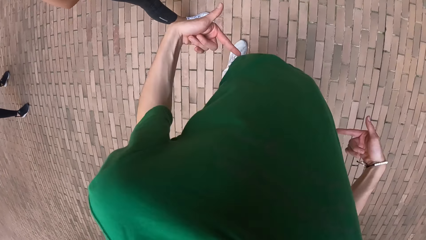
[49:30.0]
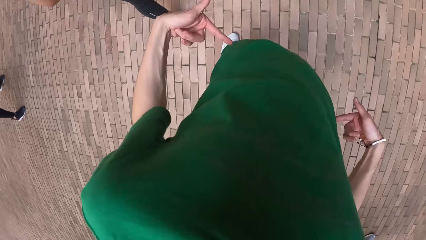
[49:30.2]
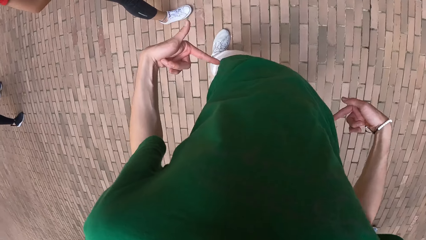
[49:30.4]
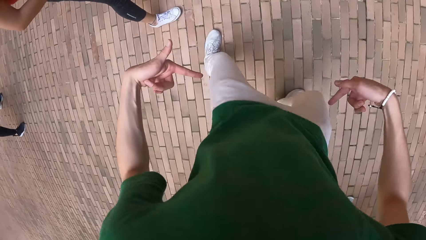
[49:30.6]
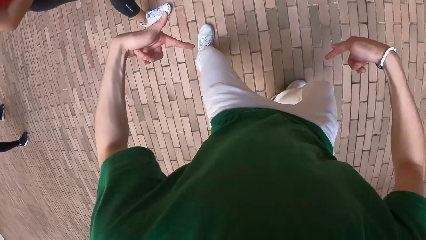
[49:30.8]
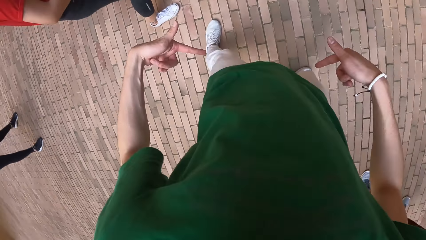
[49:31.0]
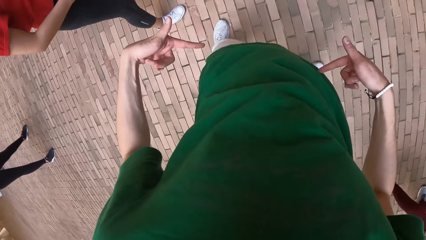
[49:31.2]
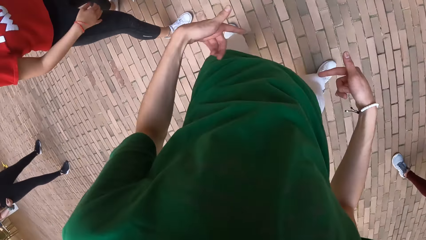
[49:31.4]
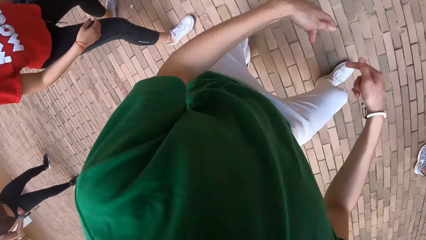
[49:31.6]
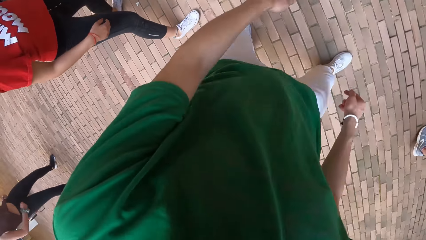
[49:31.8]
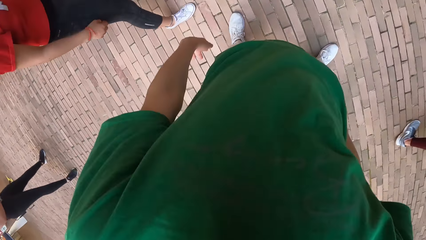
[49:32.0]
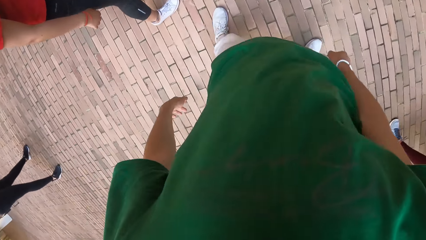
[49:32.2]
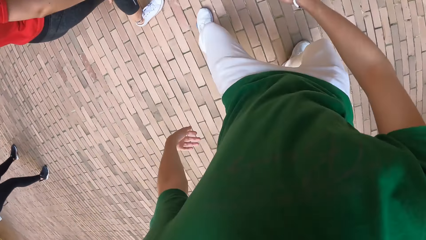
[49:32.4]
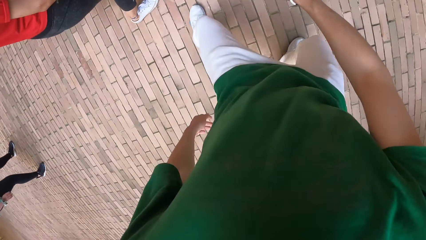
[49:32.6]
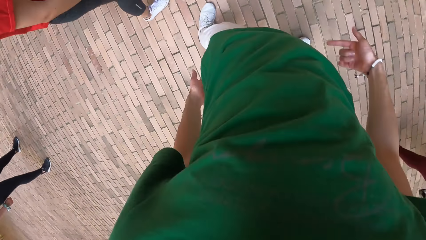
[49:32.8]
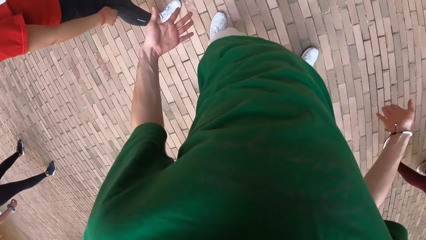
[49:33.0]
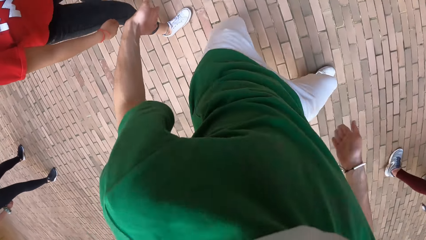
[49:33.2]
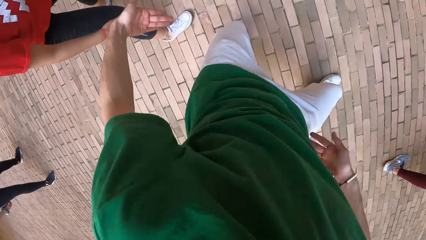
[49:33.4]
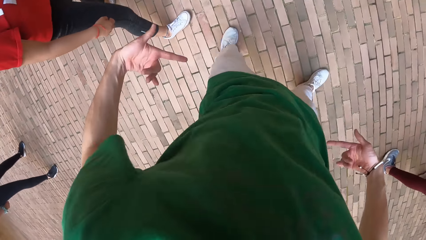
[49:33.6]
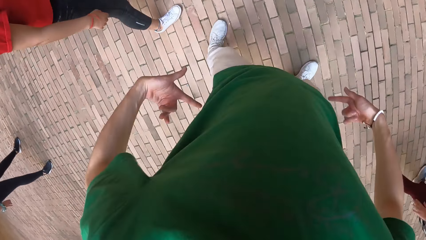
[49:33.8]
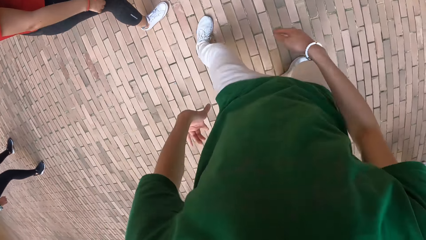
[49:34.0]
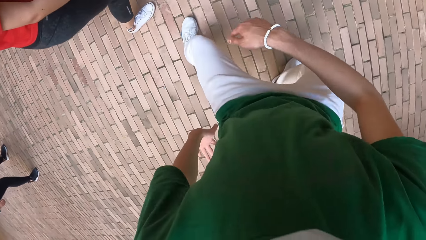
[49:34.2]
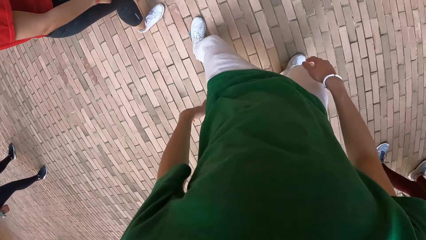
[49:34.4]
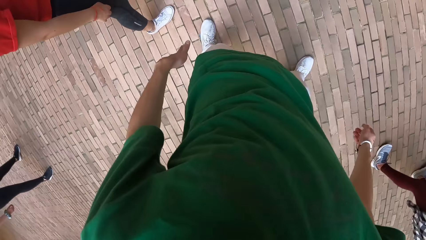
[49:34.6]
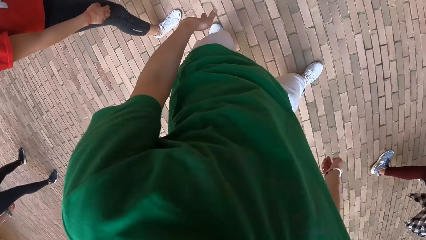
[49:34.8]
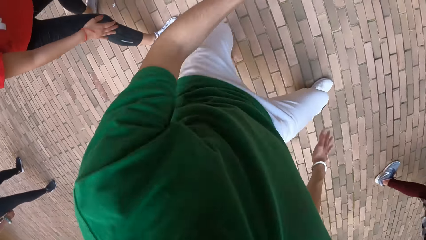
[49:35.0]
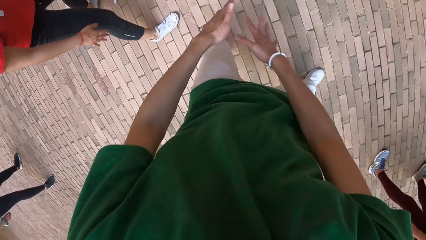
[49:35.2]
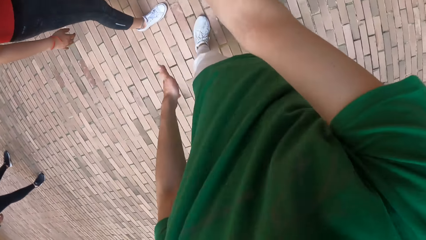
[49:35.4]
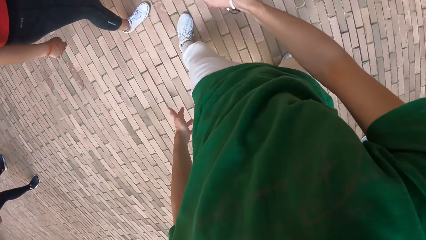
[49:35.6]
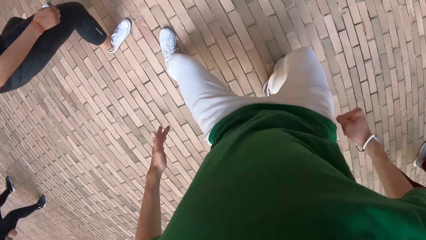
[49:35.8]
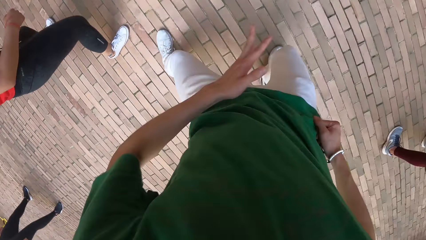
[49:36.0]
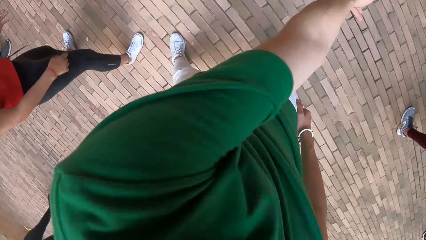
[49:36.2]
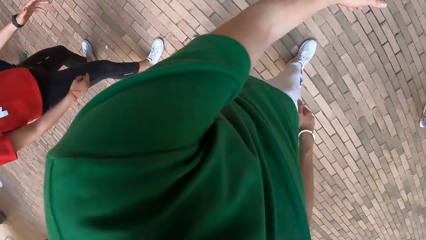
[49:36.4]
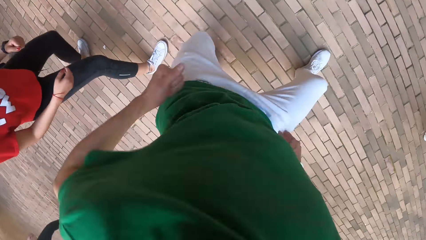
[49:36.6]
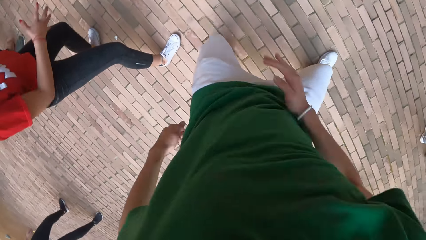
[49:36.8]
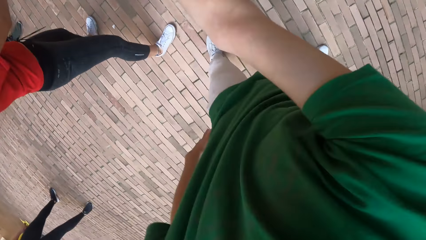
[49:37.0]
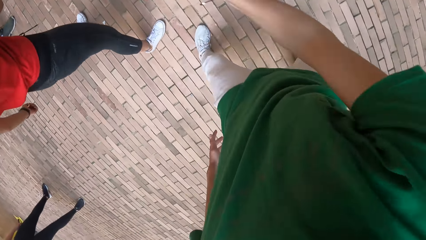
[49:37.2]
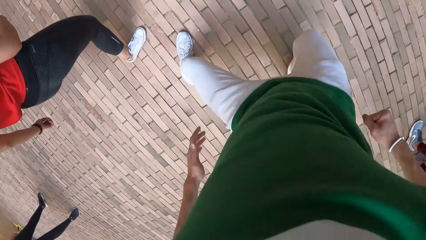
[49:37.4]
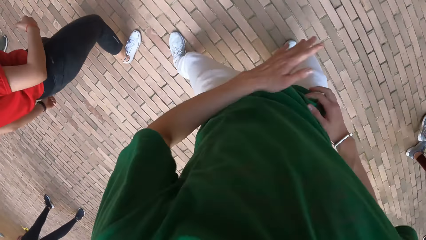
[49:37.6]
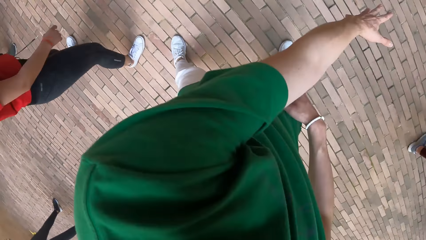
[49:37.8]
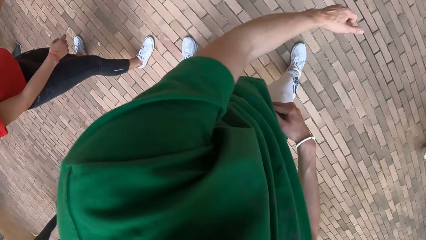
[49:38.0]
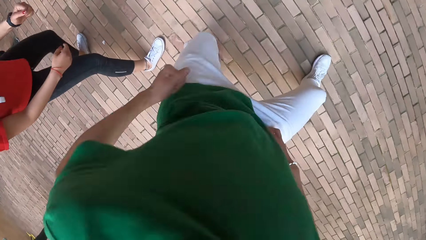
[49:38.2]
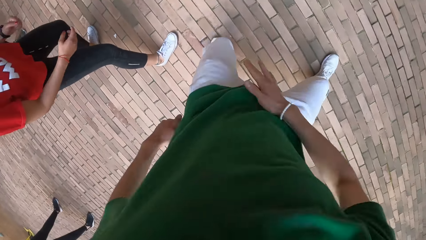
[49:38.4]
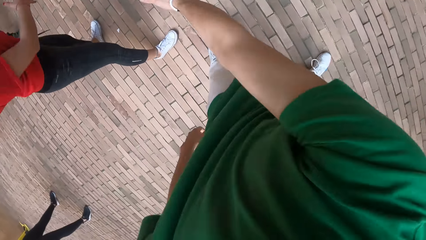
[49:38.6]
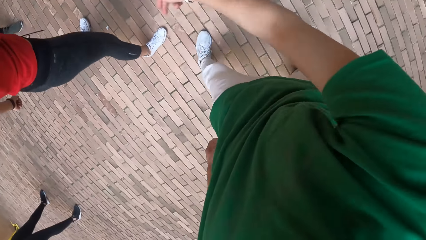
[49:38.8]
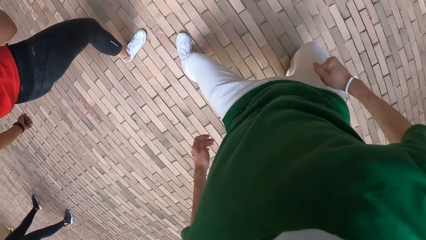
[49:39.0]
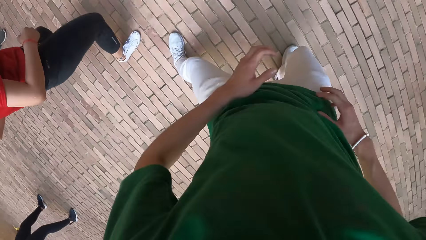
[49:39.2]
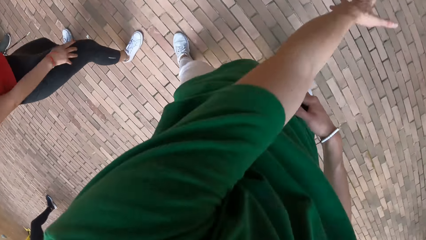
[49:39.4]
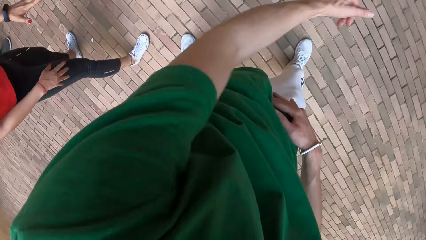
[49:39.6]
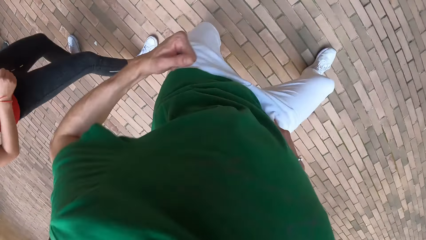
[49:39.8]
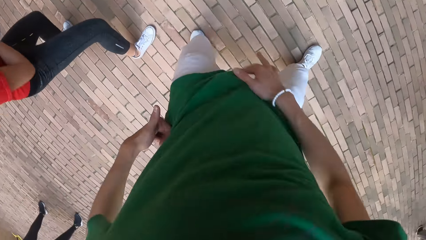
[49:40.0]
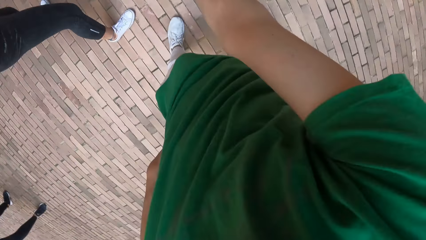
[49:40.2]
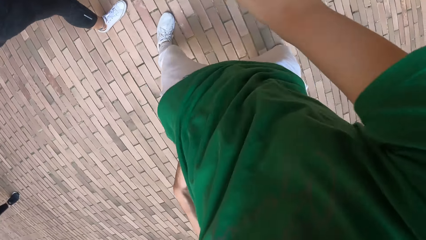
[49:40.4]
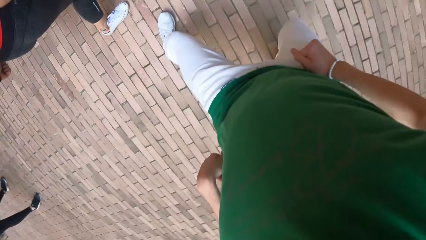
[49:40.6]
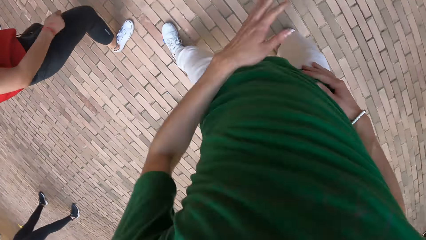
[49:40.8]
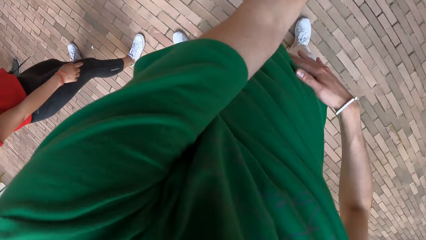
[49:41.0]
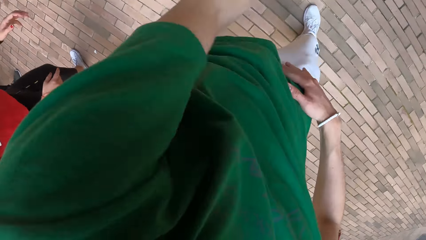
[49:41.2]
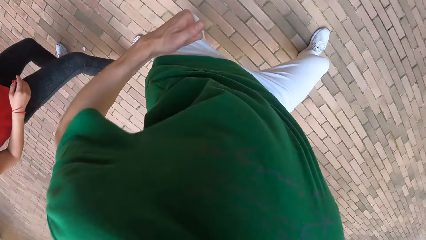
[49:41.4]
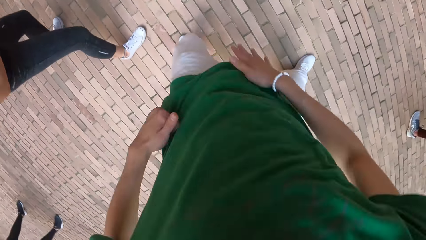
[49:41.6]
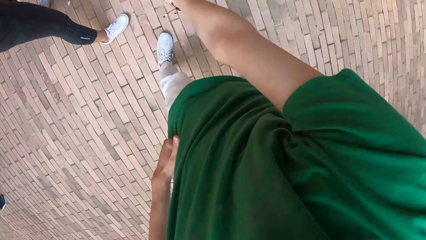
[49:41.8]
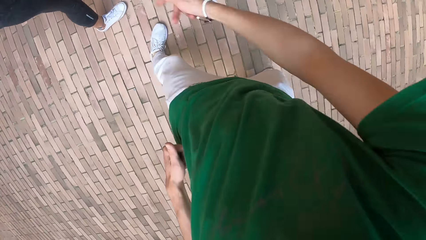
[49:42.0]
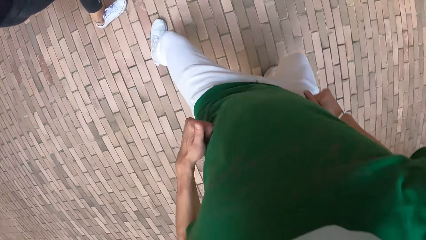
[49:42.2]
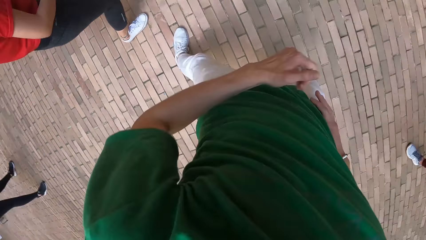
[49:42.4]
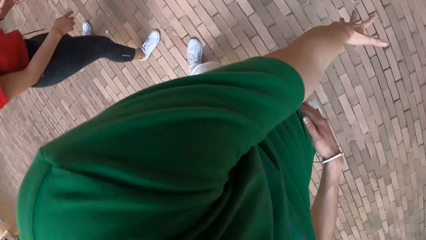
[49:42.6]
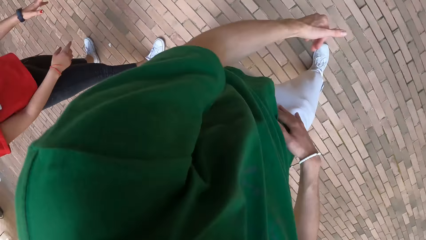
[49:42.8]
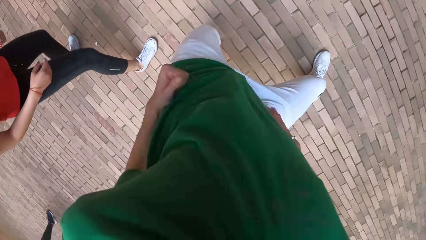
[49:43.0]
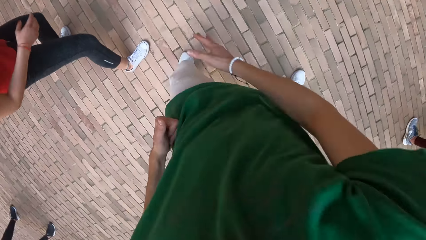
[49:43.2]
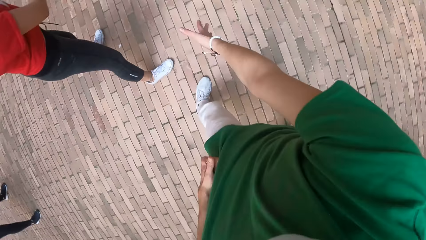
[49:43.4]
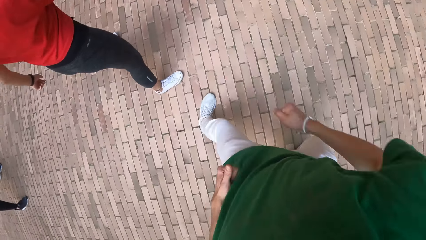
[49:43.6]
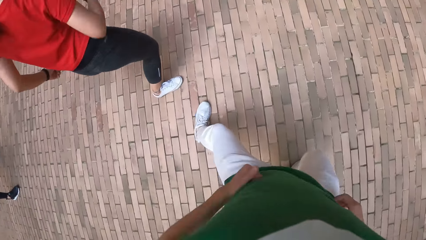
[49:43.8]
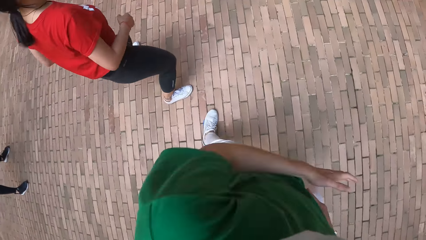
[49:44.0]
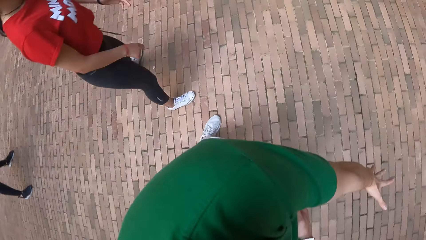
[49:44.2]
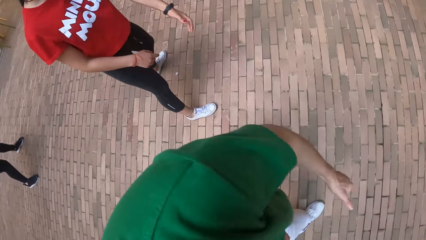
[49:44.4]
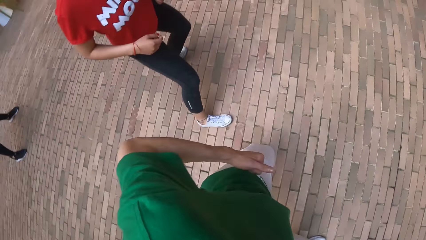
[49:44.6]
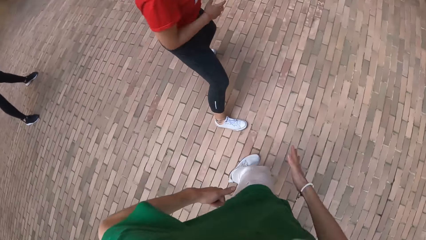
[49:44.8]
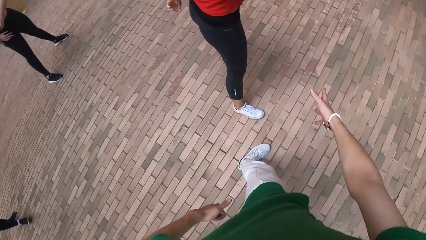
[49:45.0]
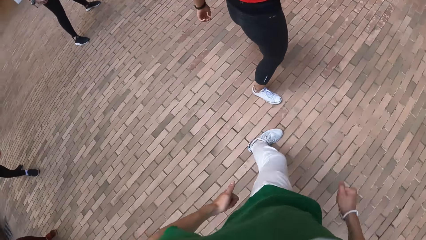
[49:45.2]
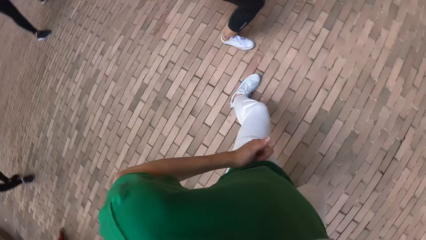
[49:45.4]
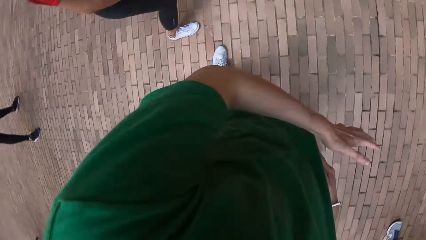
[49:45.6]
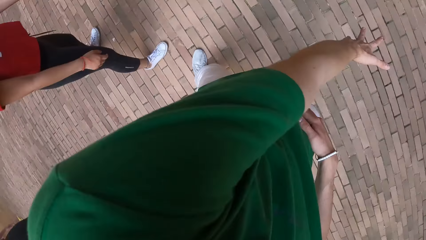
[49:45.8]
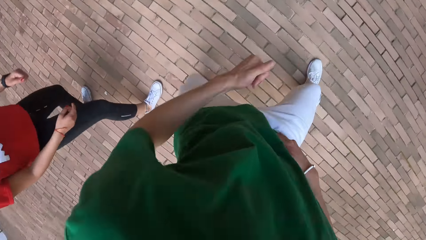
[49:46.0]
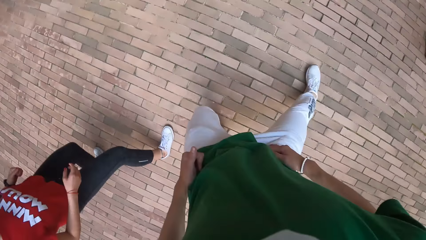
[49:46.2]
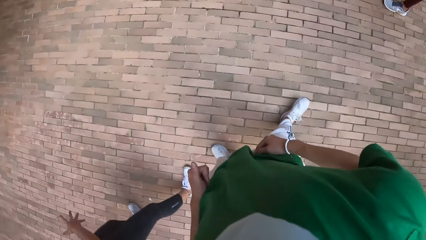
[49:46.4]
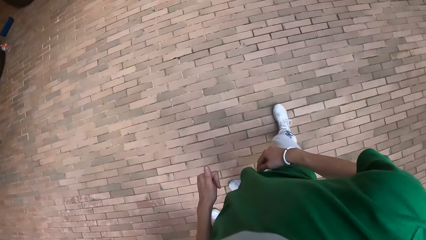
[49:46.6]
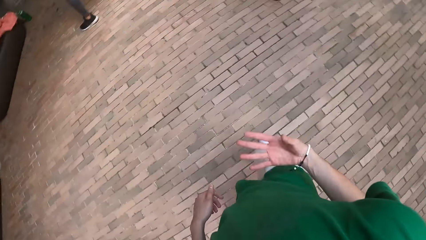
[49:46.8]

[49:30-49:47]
The camera wearer dances. The woman performs the dance routine.
